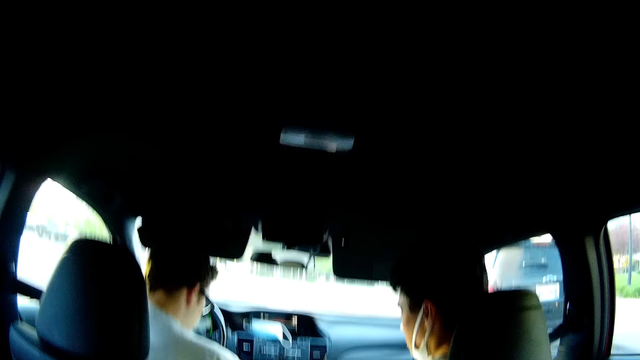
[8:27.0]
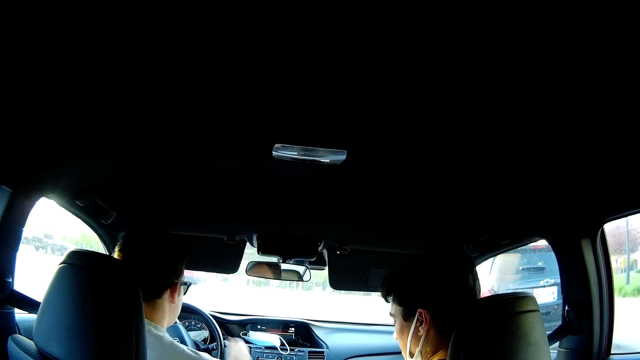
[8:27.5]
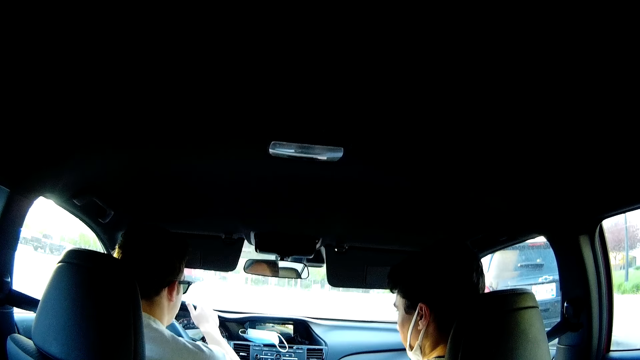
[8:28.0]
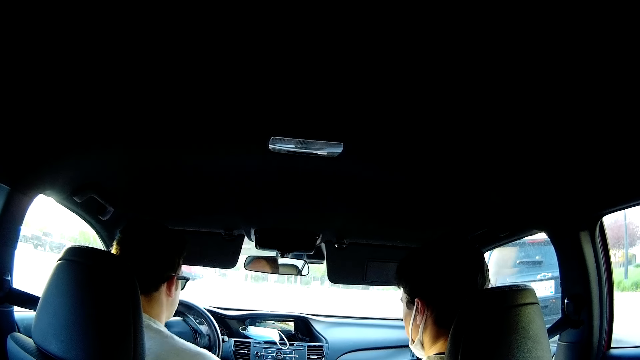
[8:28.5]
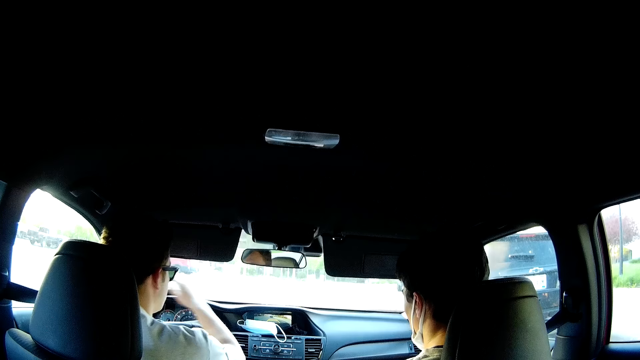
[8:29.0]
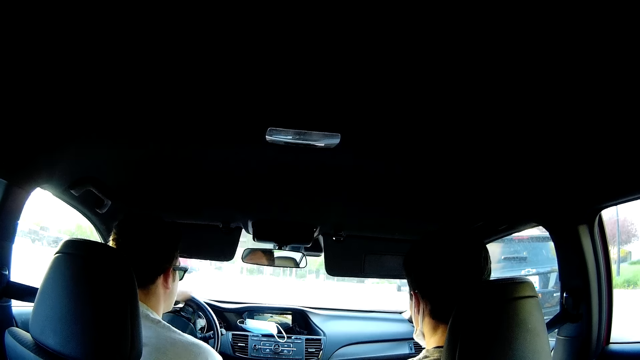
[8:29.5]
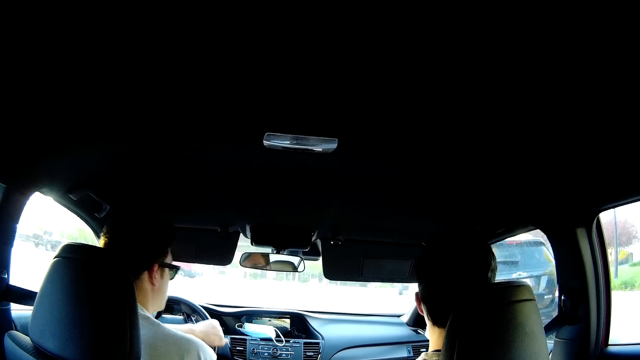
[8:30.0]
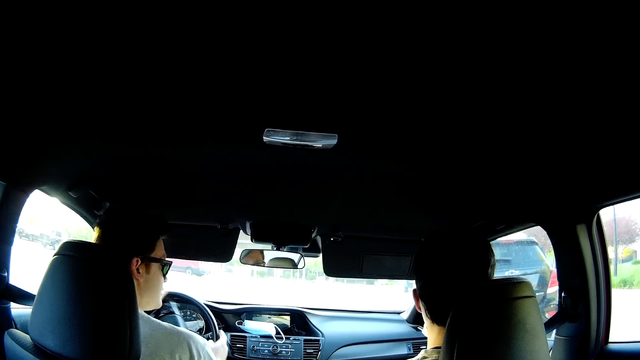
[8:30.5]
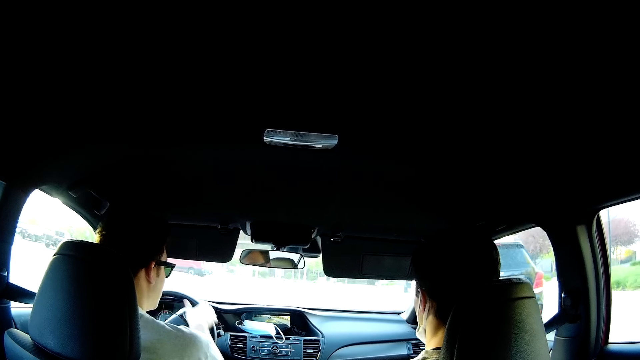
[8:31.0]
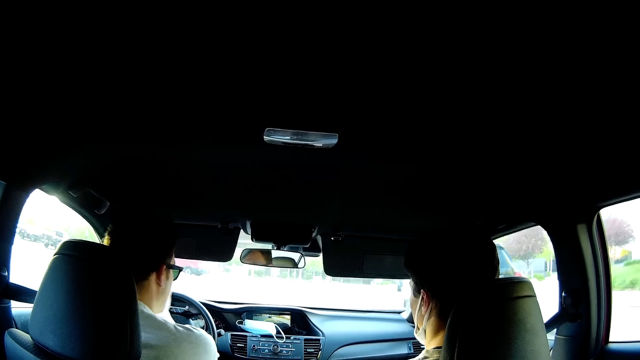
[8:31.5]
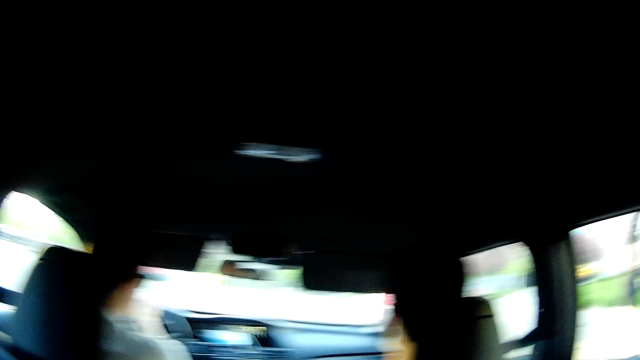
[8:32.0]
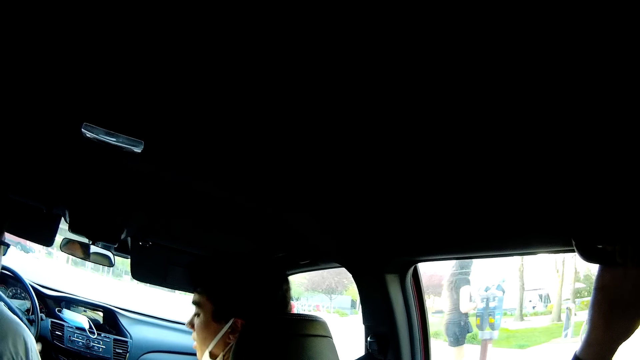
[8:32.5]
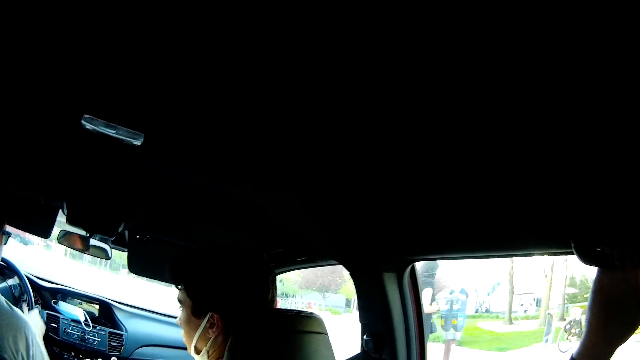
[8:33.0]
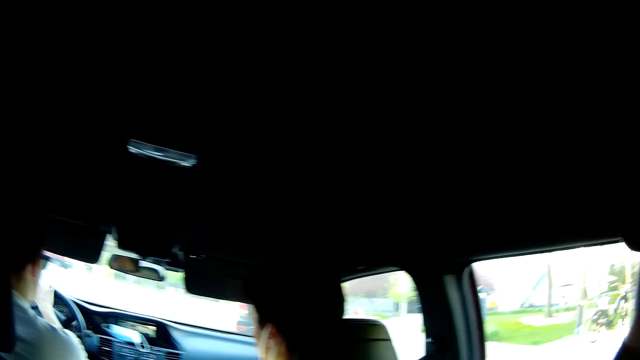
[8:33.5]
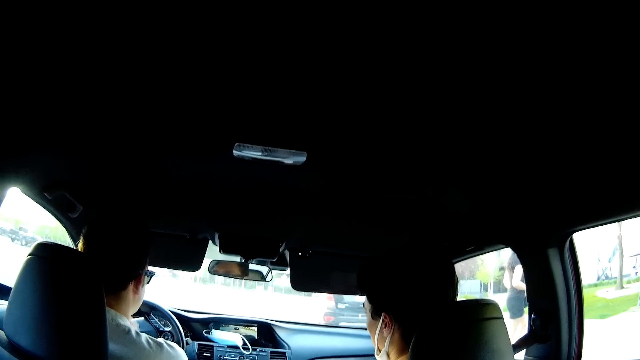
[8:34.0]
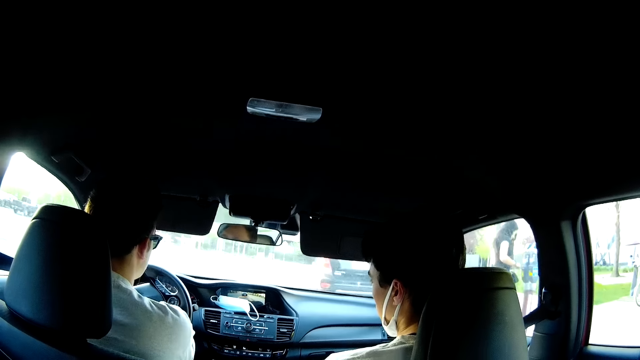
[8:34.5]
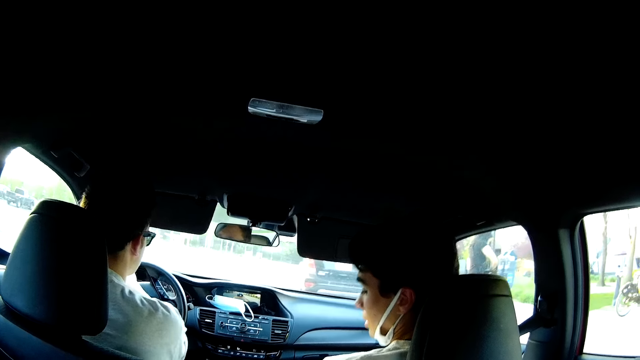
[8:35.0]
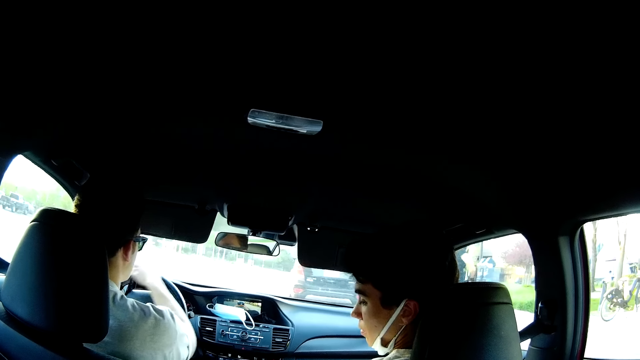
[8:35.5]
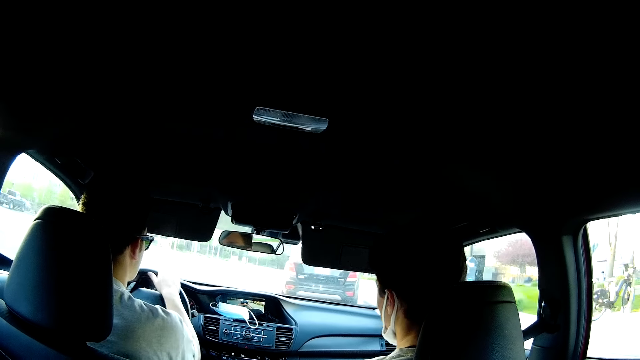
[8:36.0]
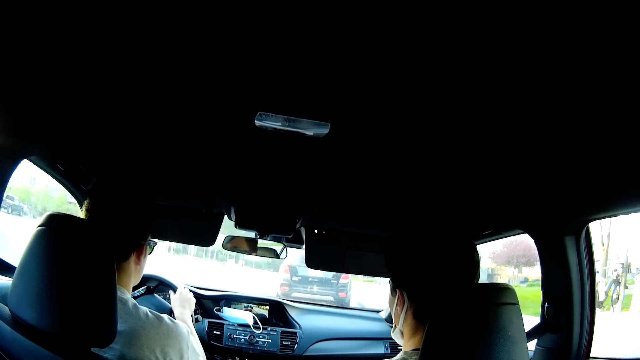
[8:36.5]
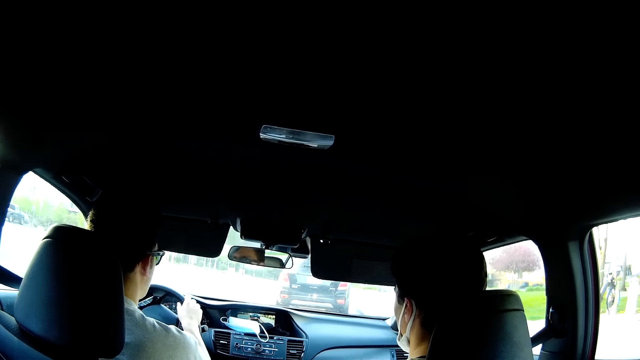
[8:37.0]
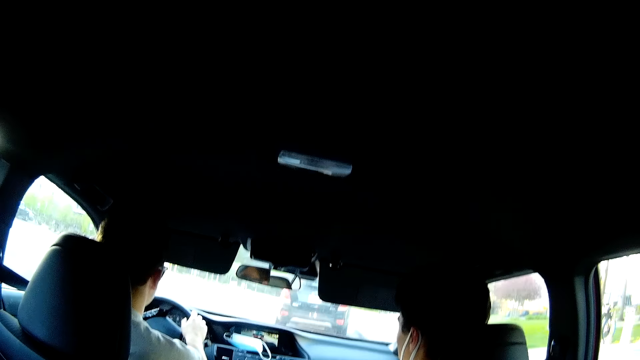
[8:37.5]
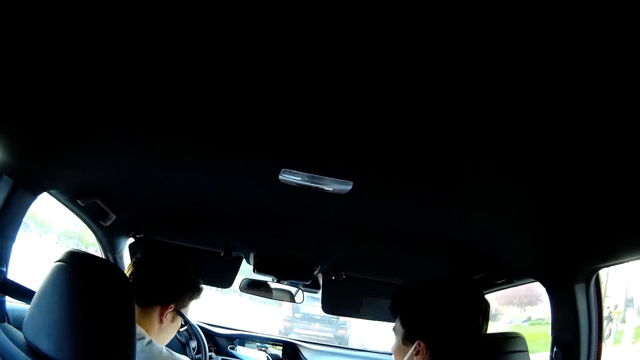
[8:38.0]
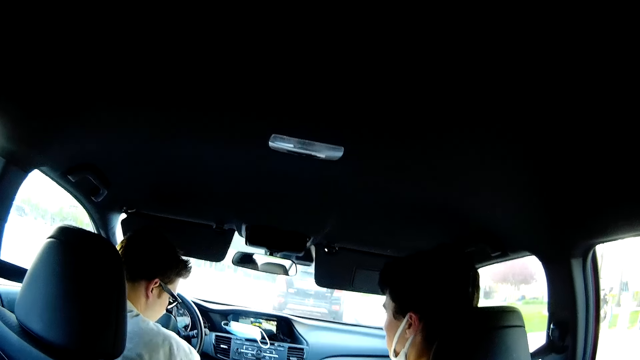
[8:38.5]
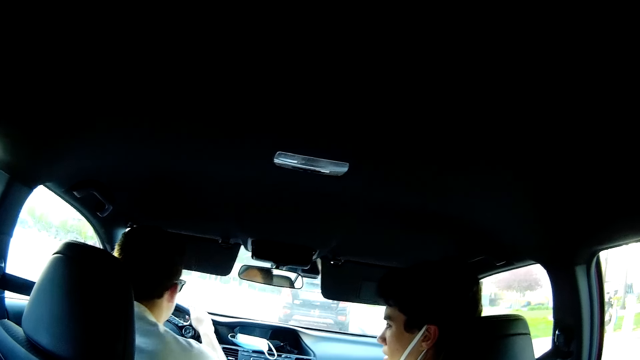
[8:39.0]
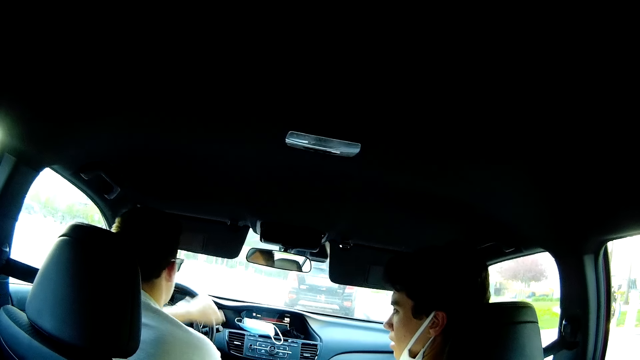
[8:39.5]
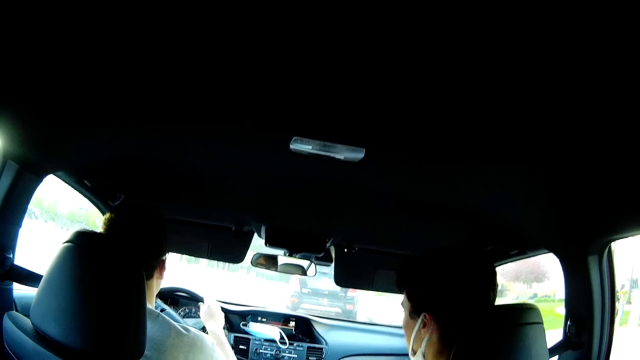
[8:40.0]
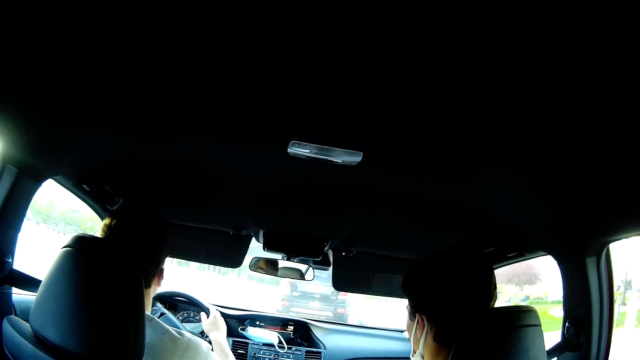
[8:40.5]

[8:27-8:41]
A man stops the car. He reverses the car. The camera wearer looks around the car. They converse with the rest.

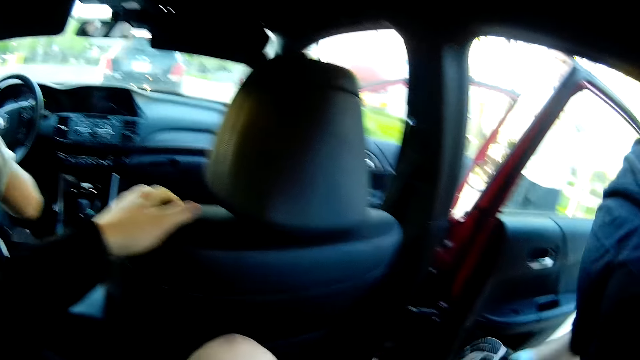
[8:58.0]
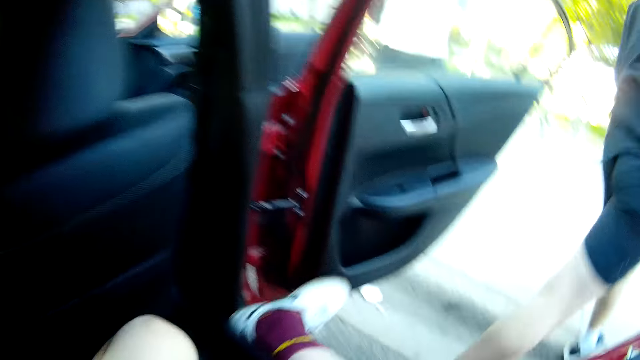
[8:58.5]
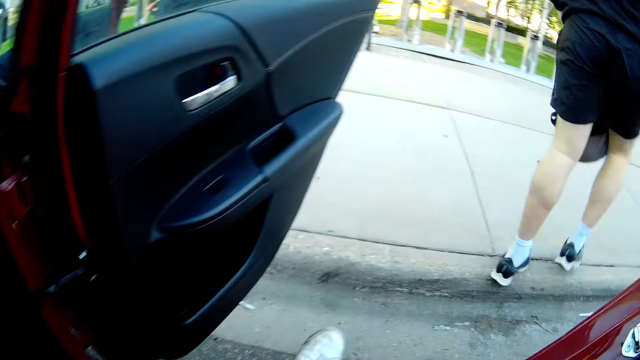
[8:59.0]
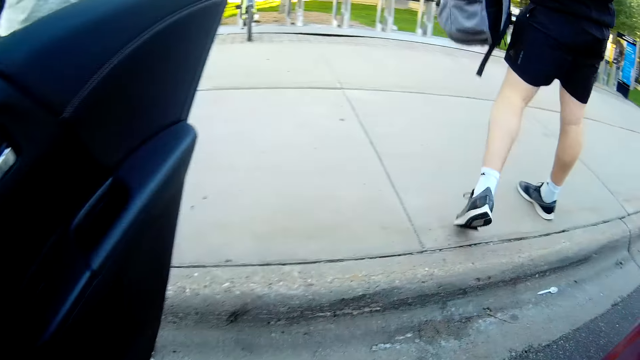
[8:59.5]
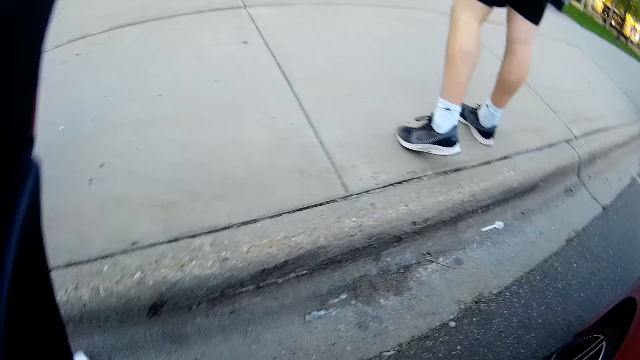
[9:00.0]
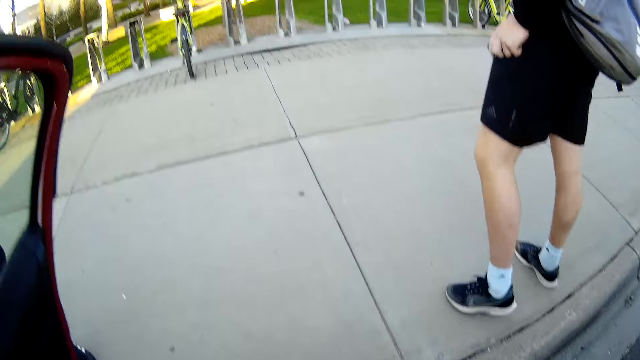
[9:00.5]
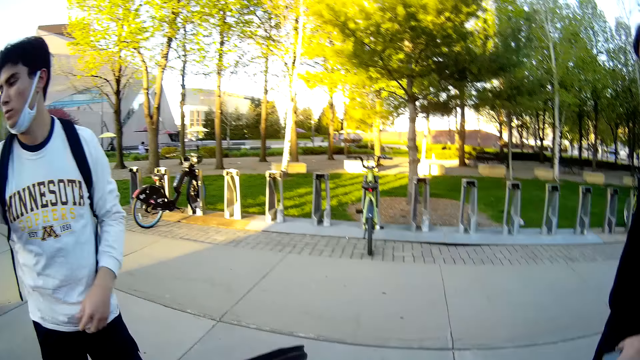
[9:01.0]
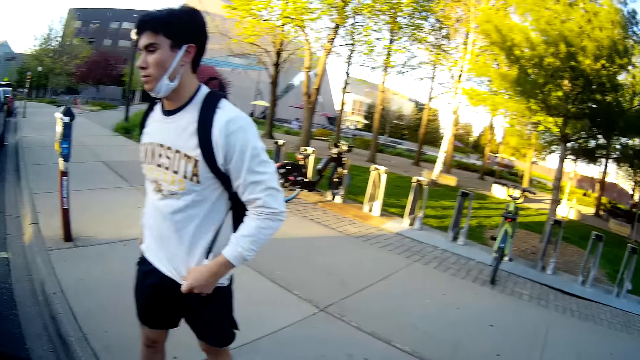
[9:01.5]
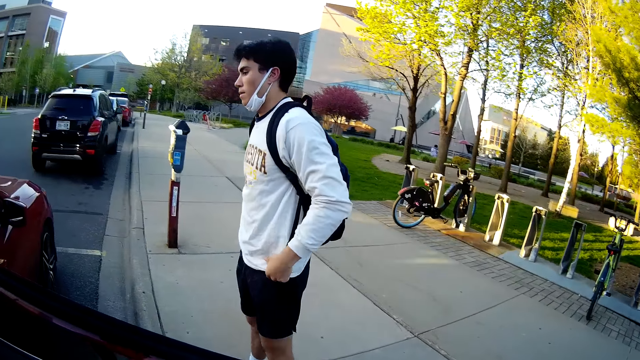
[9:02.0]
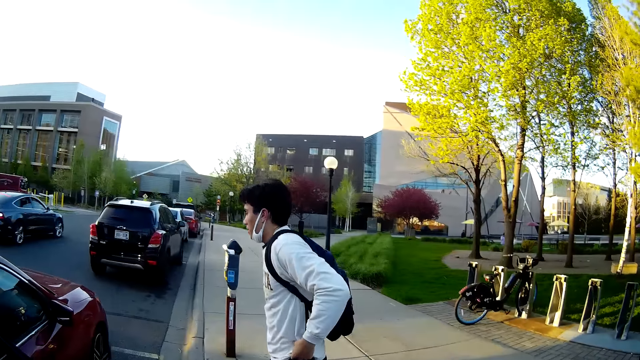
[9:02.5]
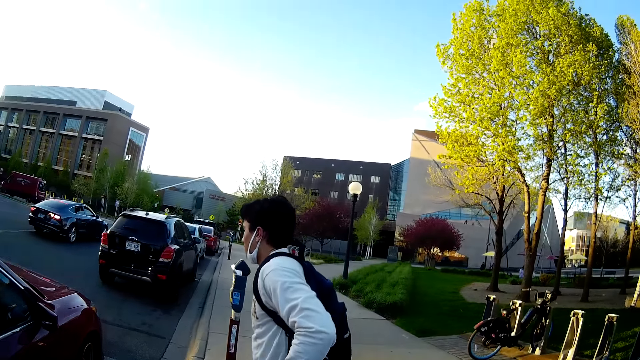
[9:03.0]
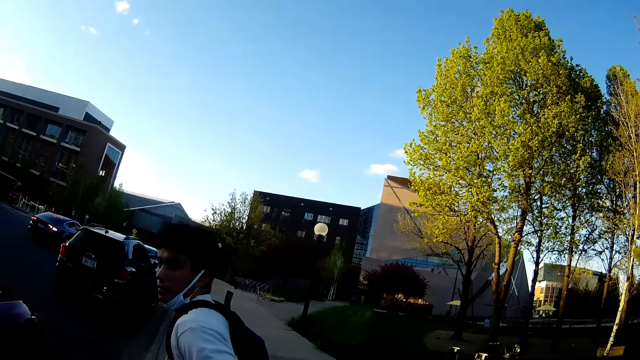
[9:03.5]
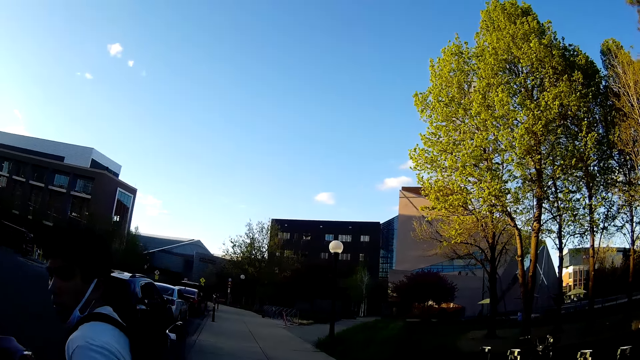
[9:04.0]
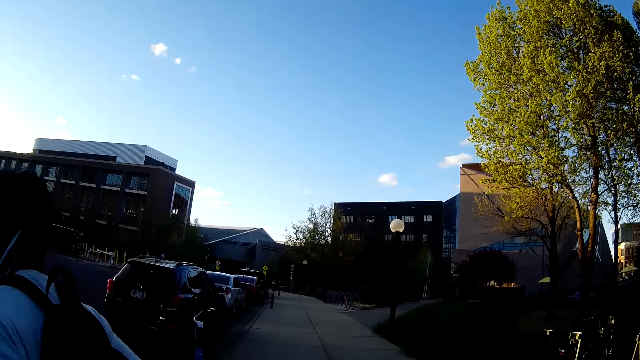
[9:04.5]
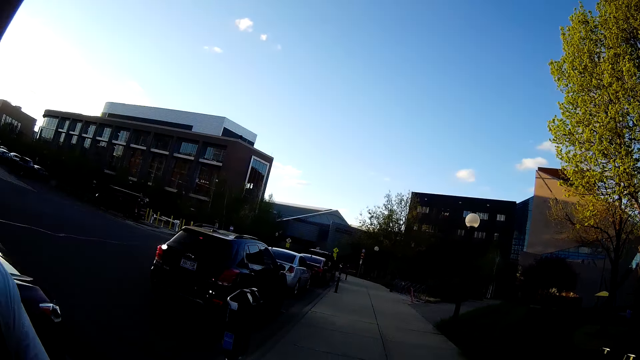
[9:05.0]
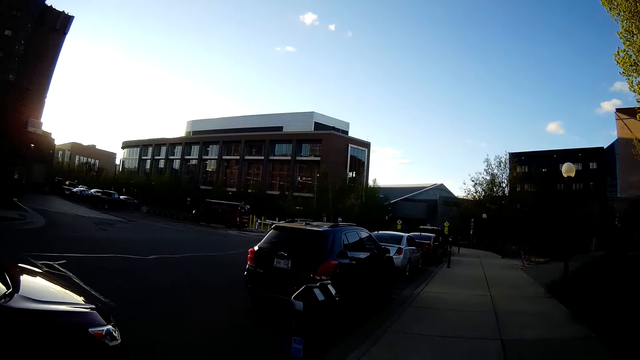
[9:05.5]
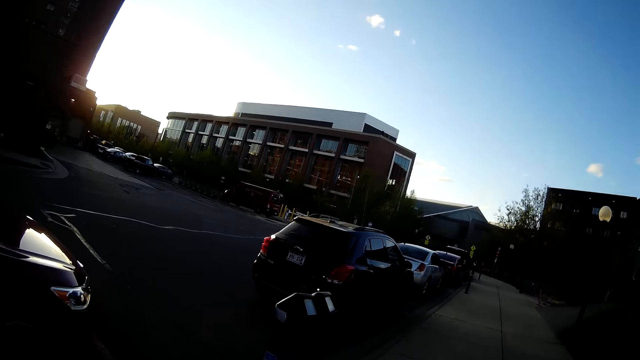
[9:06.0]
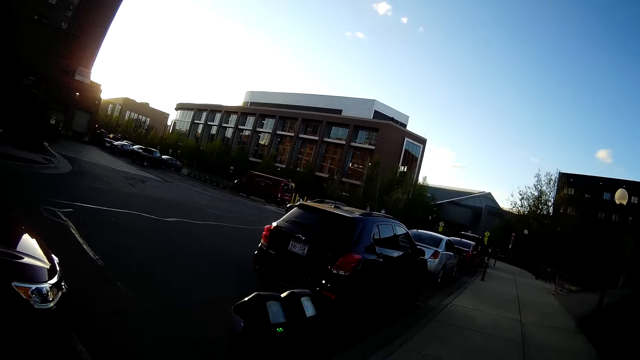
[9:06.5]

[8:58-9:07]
The camera wearer gets out of the car. A man stands around the parking lot. Another man closes the door and adjusts clothes. The camera wearer converses with the other man. The other man walks around the parking. The camera wearer walks around the parking.
